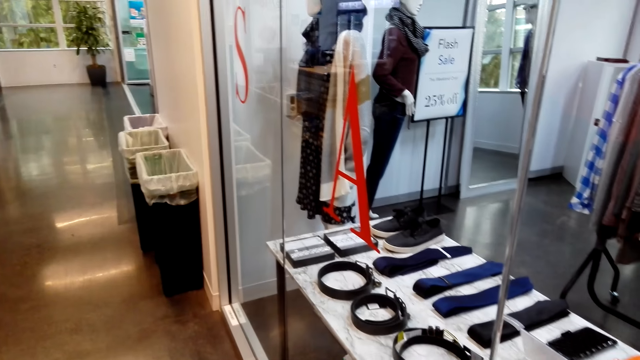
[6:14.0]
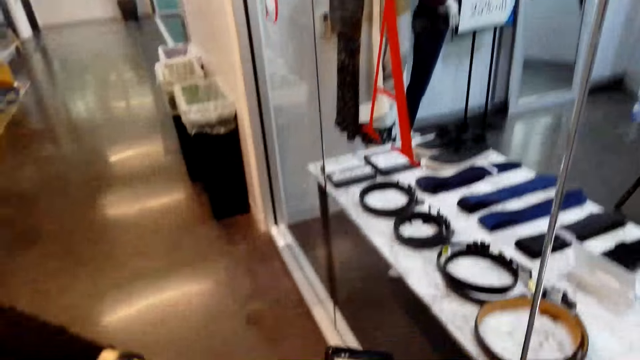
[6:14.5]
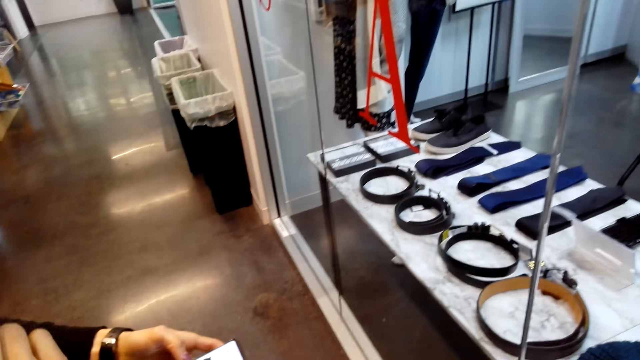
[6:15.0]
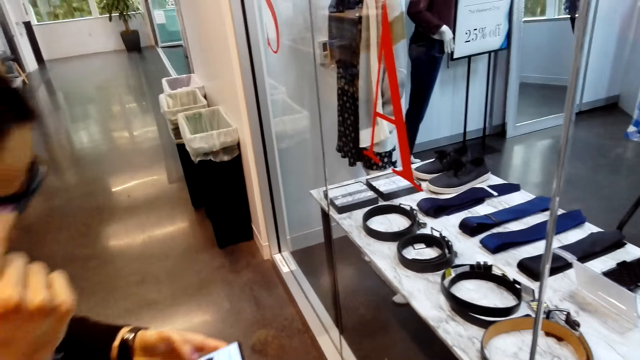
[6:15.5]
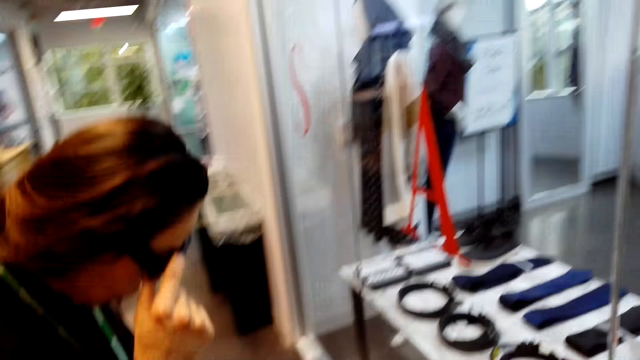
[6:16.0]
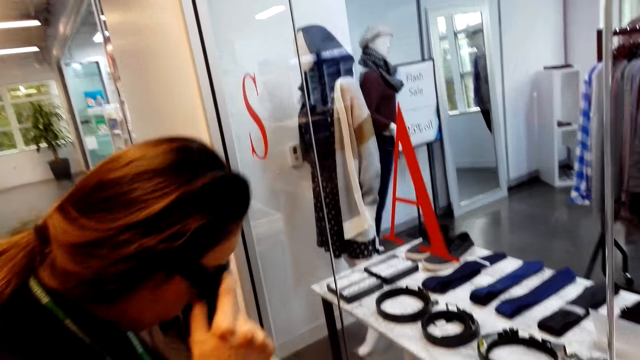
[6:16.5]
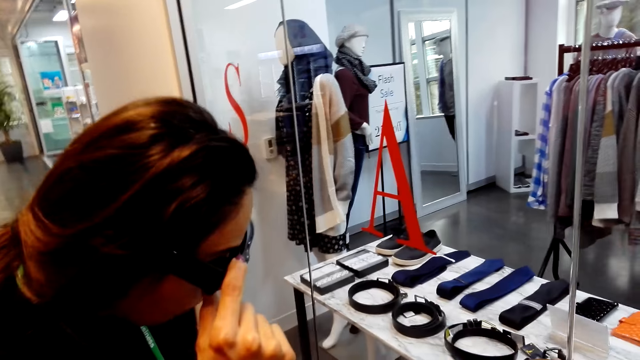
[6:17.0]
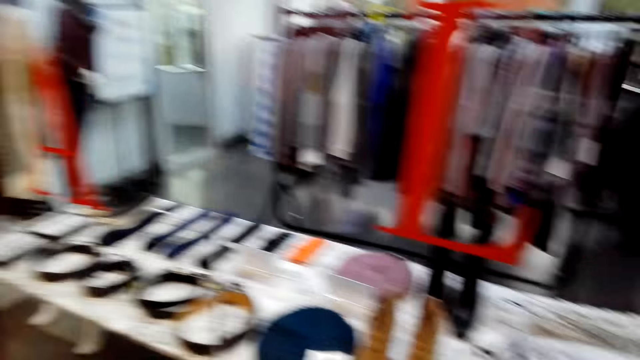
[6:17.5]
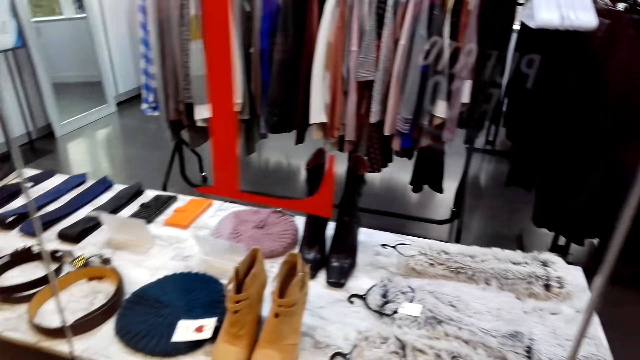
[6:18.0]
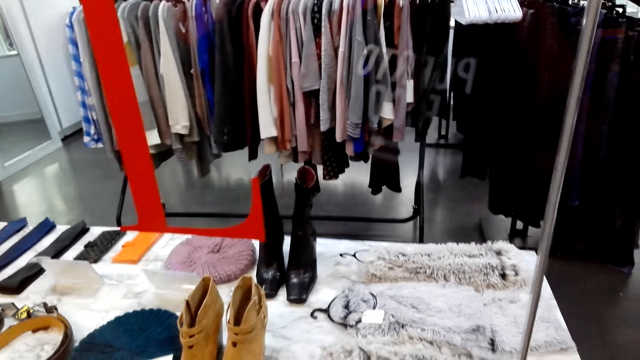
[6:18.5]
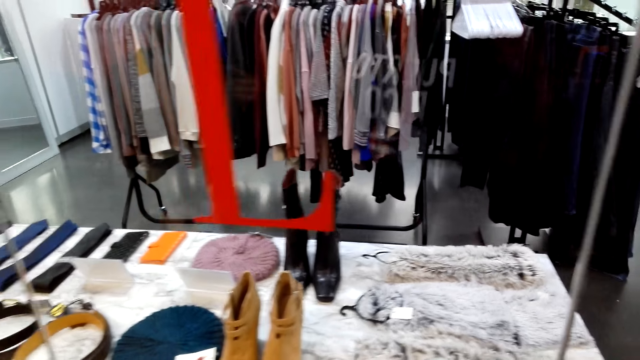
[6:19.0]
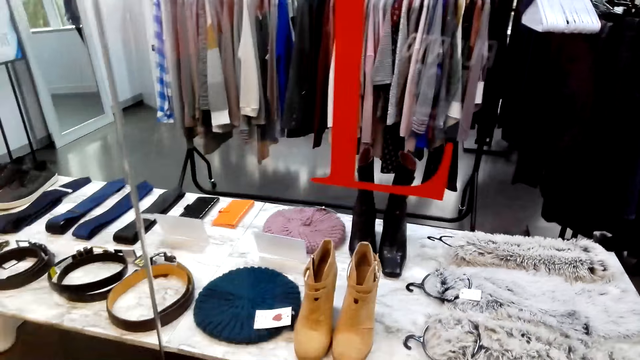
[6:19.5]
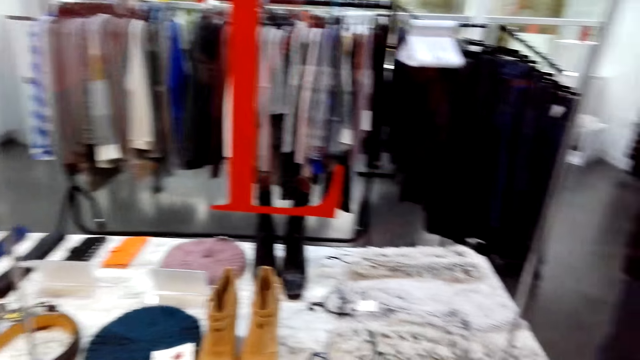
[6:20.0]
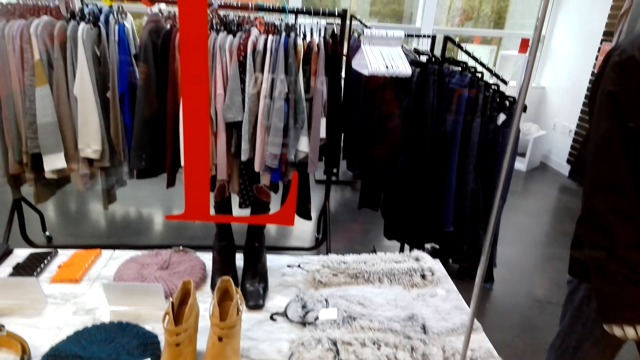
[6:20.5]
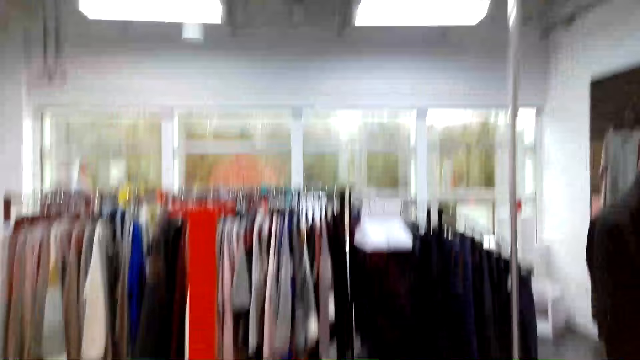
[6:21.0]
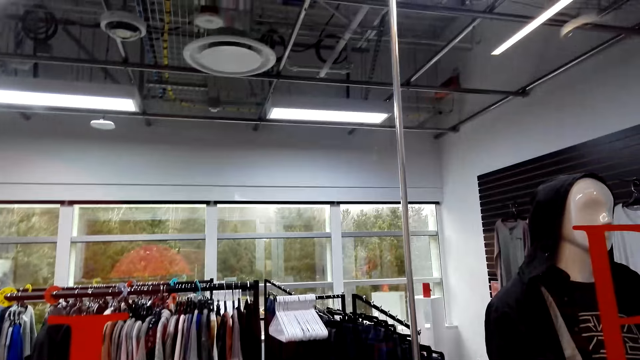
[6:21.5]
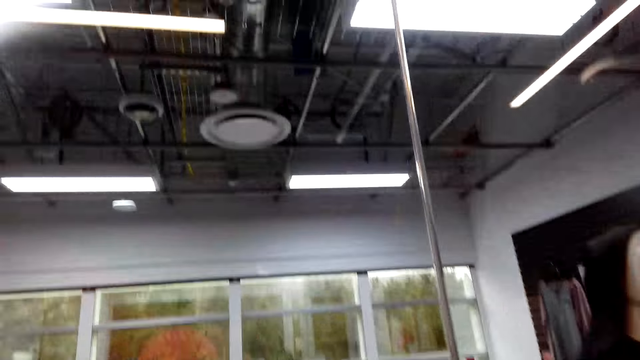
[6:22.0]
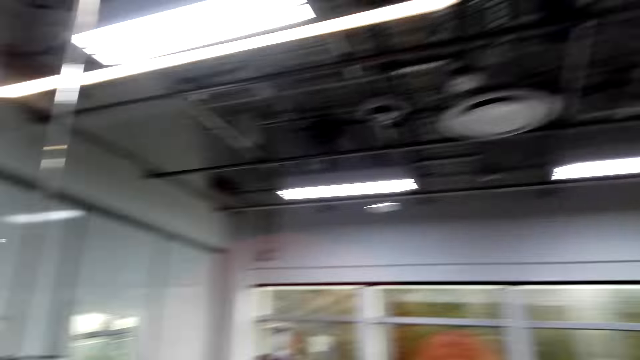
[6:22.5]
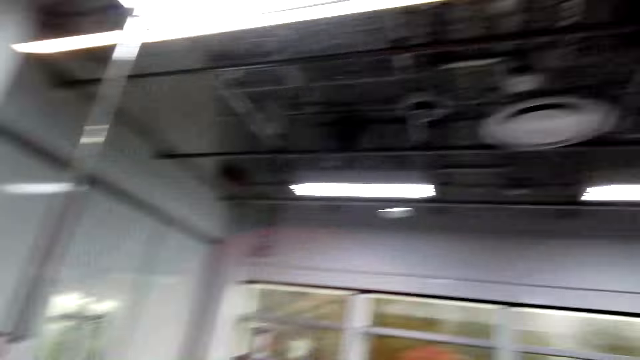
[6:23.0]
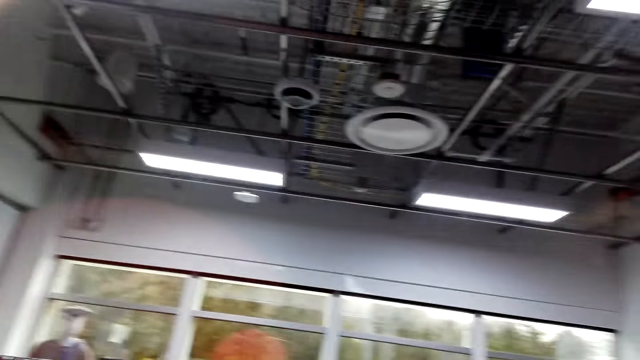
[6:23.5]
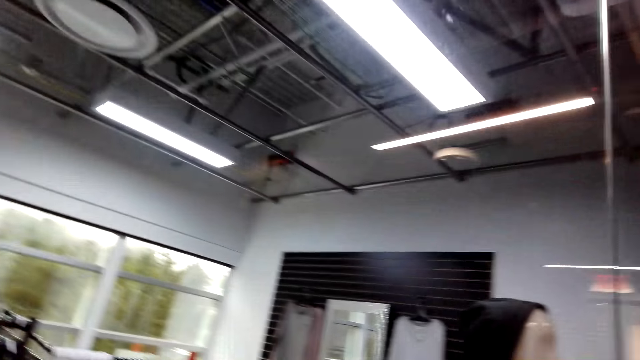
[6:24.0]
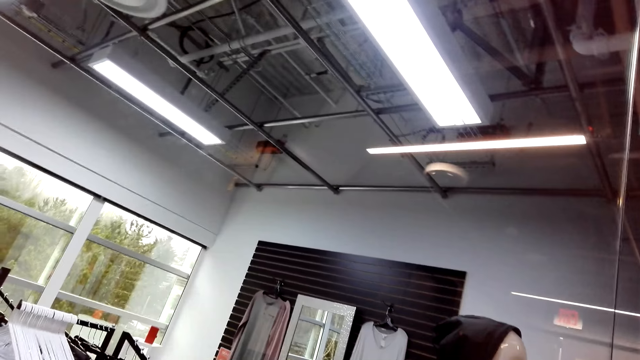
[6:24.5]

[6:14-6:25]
A woman holds a phone in the store. The woman holds her sunglasses with the right hand. The camera wearer looks at the boots. They stand in the store and look around.

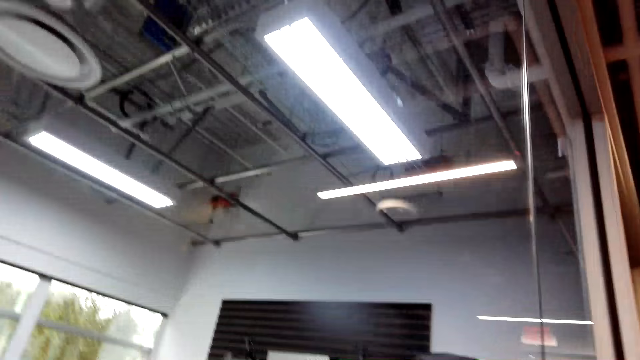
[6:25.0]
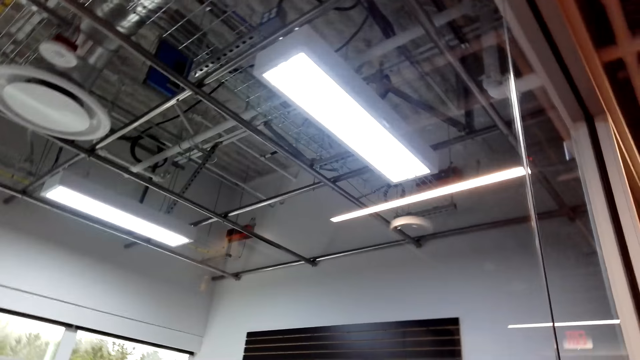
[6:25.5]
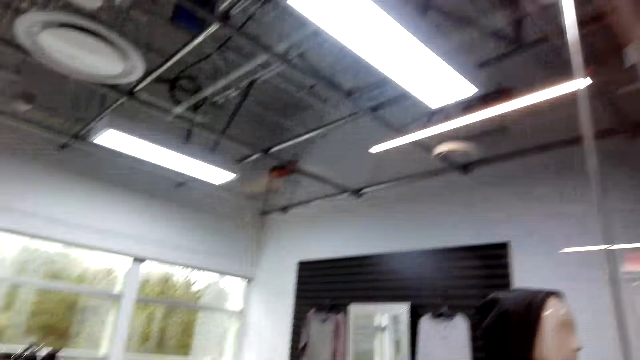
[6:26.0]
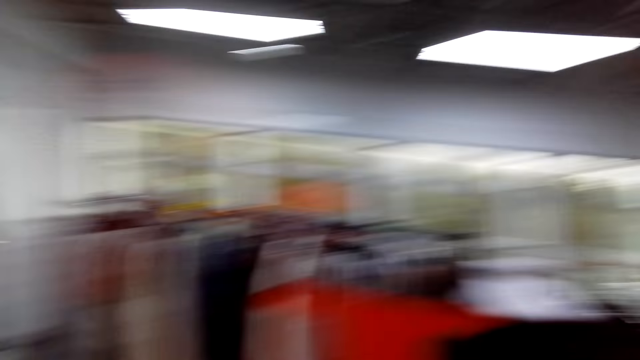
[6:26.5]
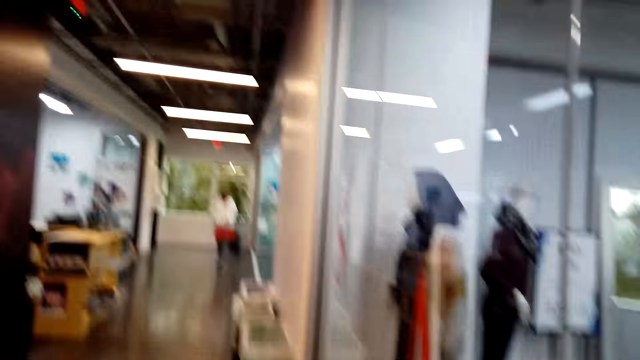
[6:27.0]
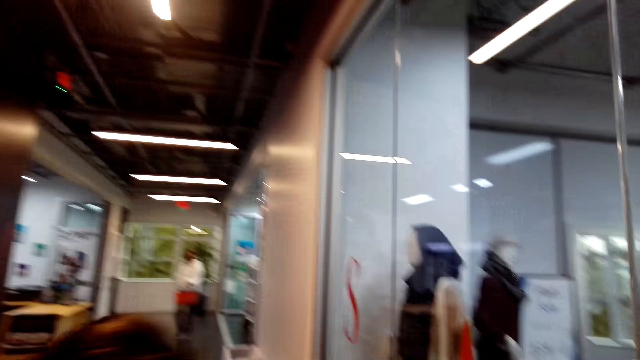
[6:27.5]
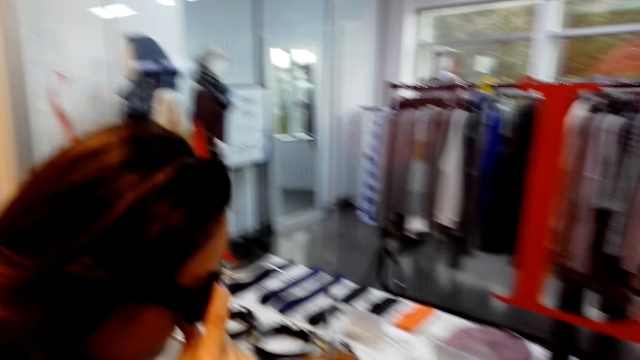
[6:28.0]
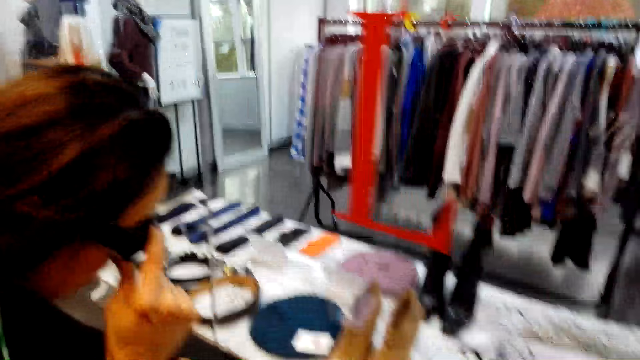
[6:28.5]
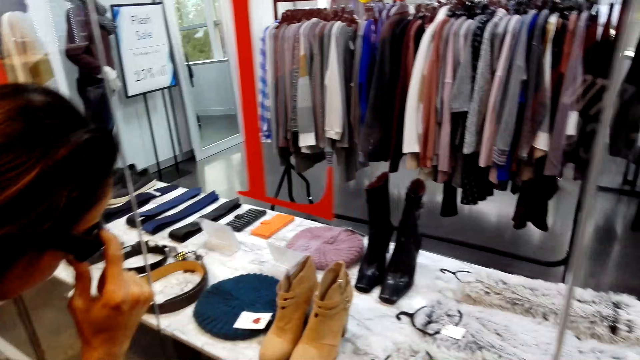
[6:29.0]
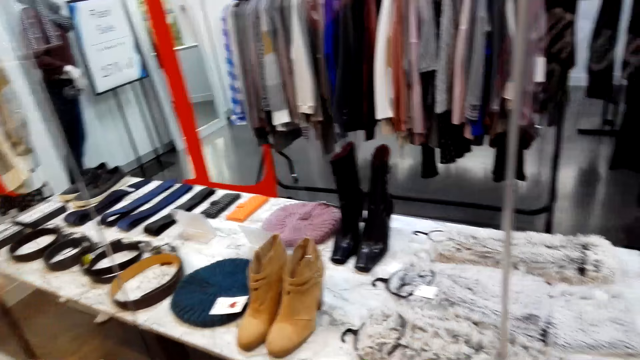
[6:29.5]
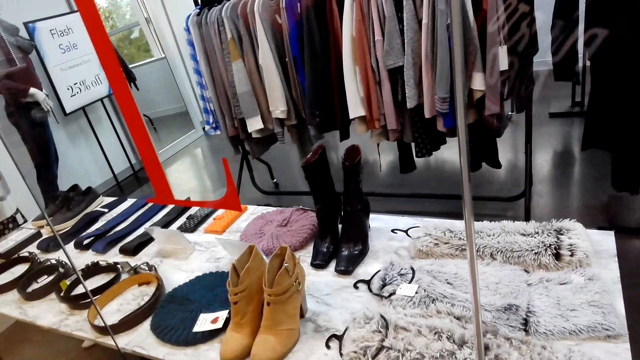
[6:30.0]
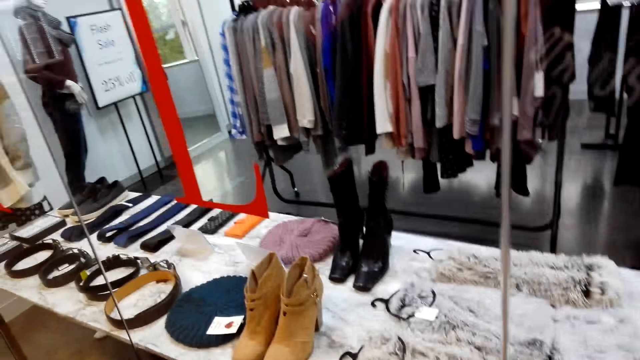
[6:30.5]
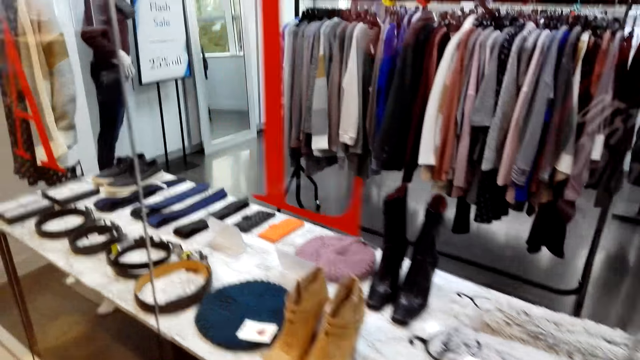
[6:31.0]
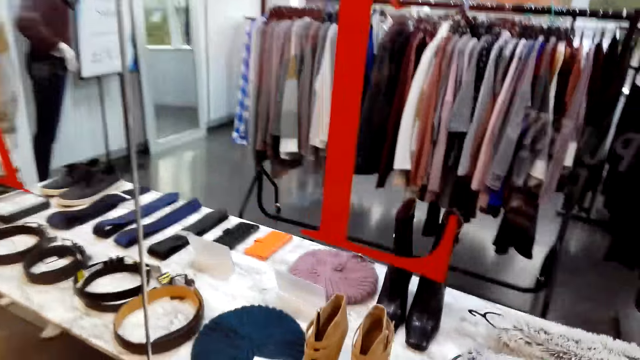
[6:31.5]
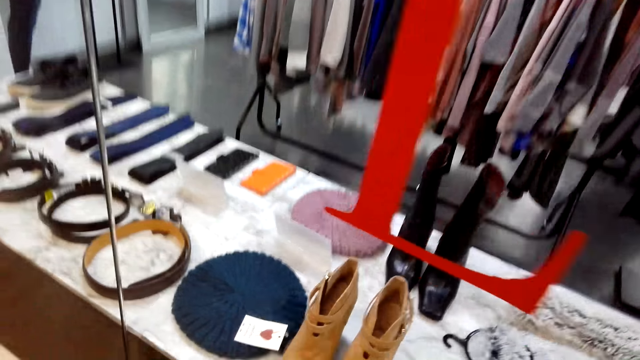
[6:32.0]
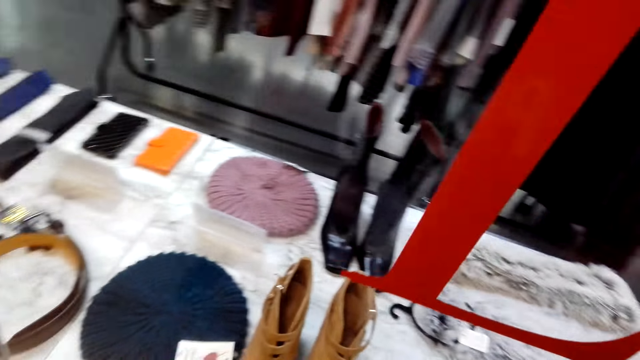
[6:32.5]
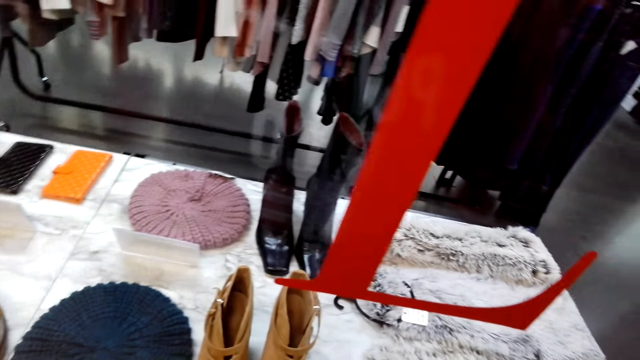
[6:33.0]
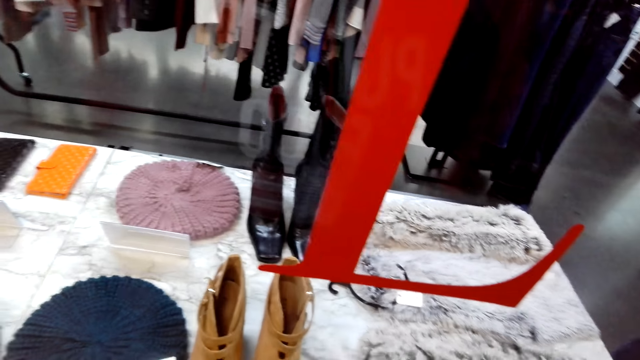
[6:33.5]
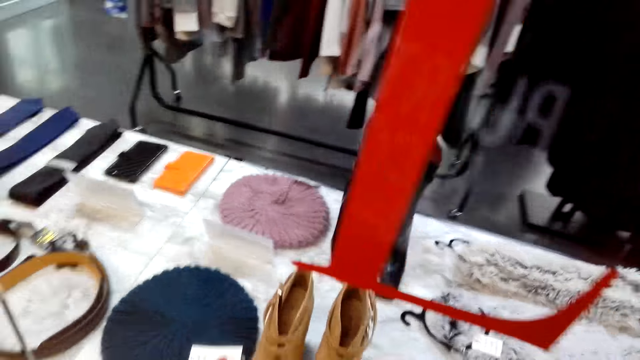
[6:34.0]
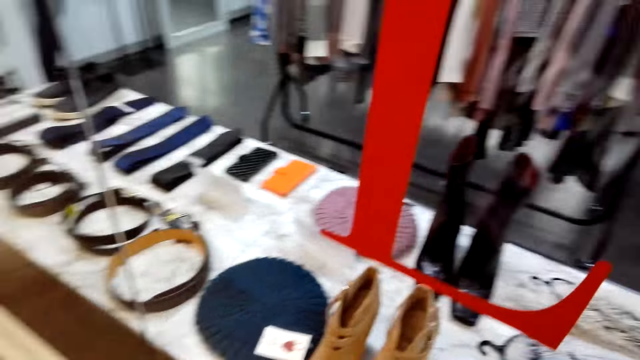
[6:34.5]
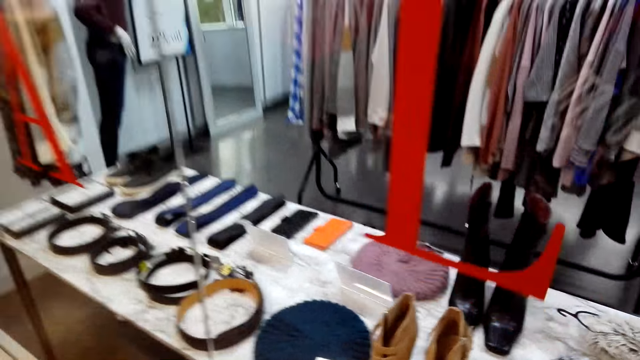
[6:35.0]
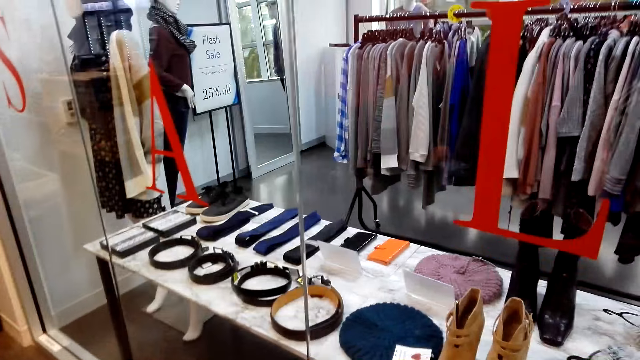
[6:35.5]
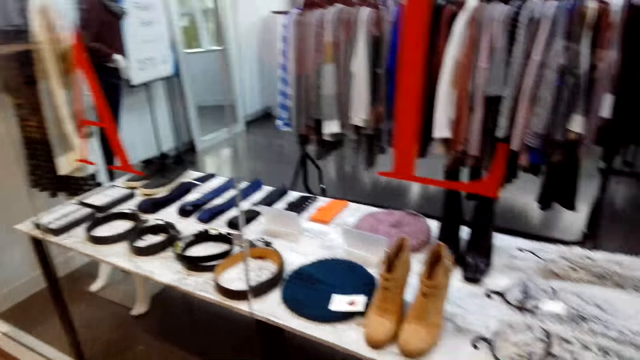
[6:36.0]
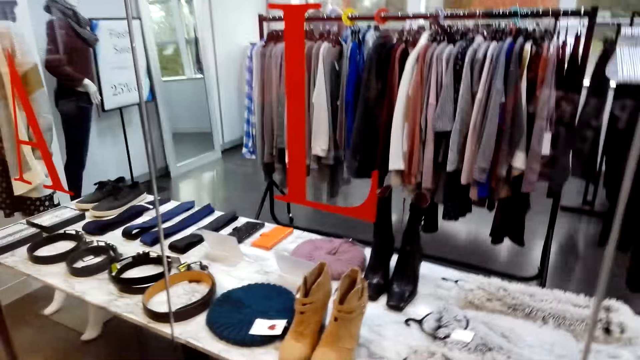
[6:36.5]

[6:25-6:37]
The camera wearer walks around the store. A woman stands in the store, holds glasses with the right hand, and looks at the boots. The camera wearer stands in the store and looks at the boots.
